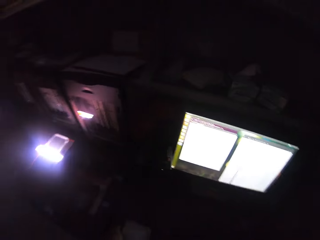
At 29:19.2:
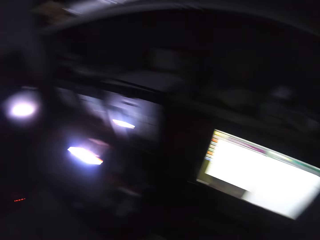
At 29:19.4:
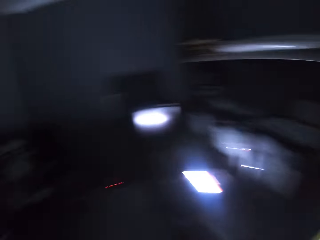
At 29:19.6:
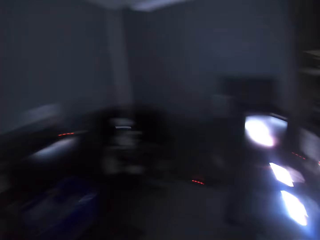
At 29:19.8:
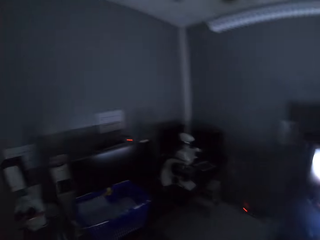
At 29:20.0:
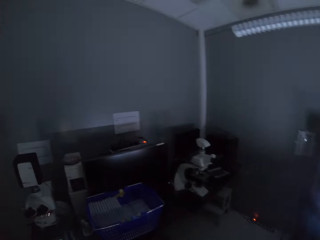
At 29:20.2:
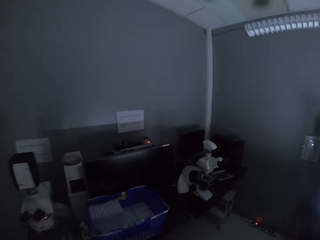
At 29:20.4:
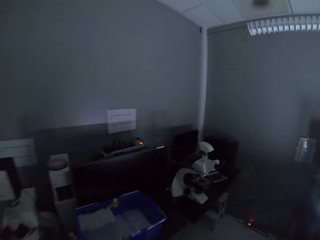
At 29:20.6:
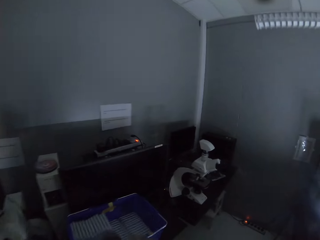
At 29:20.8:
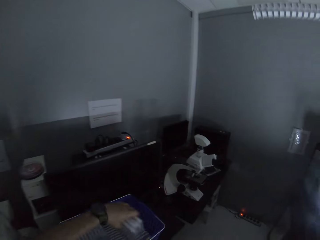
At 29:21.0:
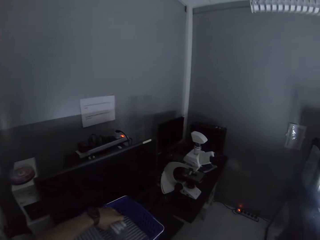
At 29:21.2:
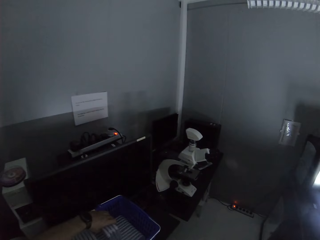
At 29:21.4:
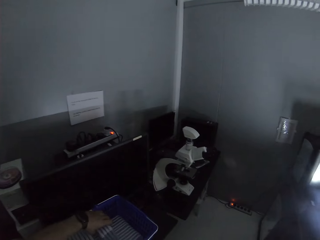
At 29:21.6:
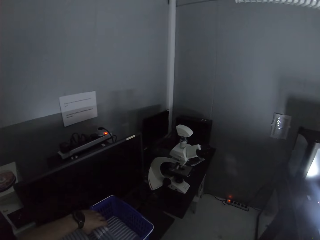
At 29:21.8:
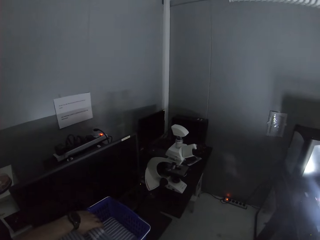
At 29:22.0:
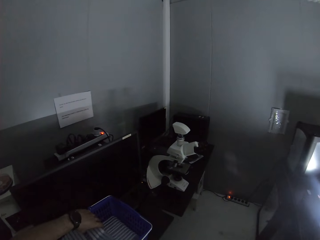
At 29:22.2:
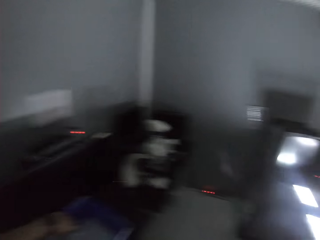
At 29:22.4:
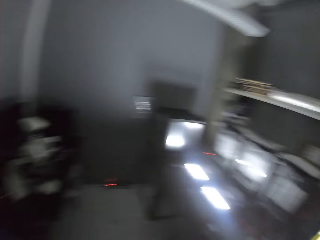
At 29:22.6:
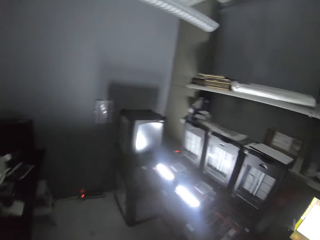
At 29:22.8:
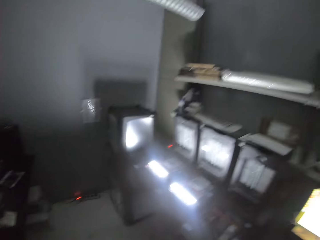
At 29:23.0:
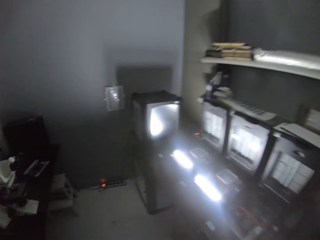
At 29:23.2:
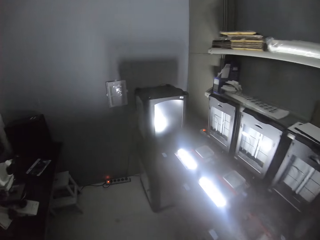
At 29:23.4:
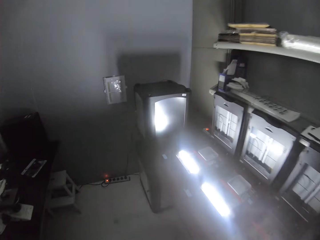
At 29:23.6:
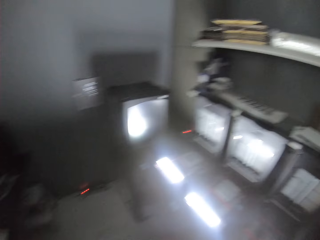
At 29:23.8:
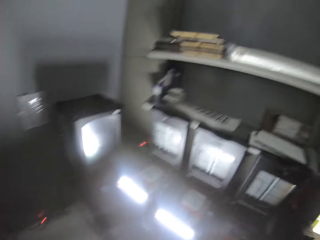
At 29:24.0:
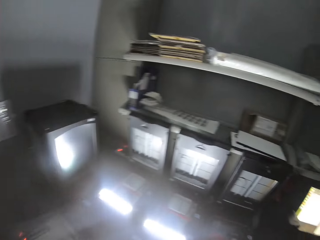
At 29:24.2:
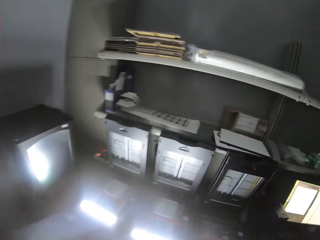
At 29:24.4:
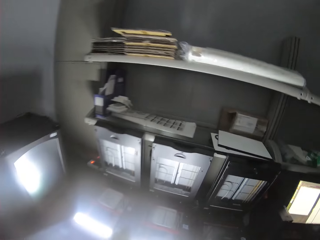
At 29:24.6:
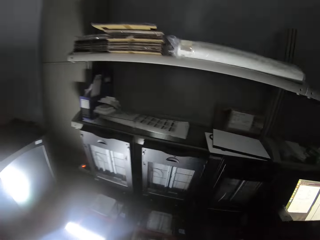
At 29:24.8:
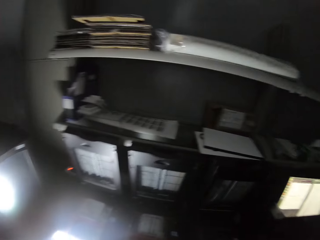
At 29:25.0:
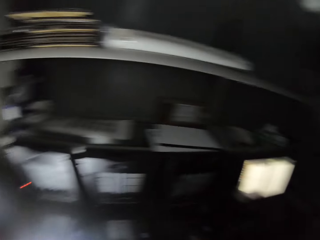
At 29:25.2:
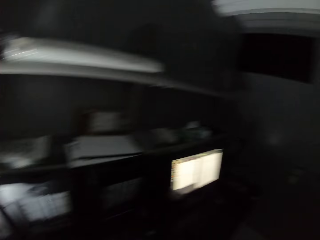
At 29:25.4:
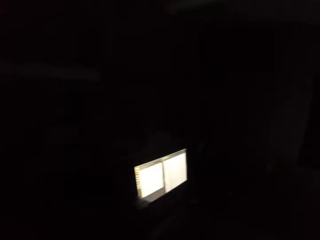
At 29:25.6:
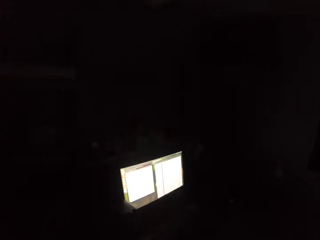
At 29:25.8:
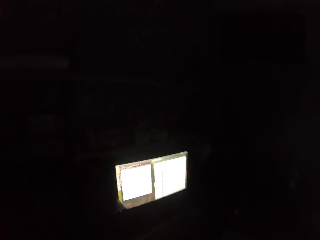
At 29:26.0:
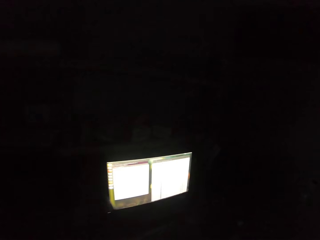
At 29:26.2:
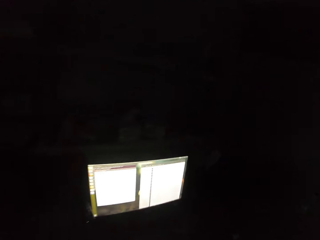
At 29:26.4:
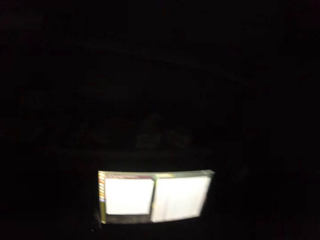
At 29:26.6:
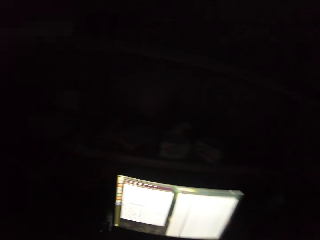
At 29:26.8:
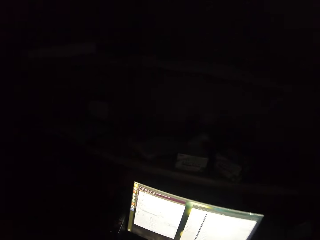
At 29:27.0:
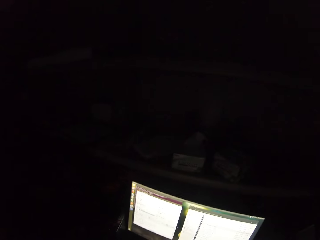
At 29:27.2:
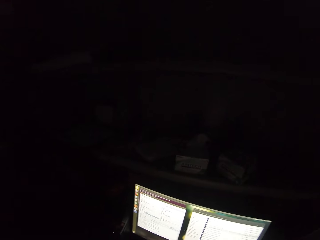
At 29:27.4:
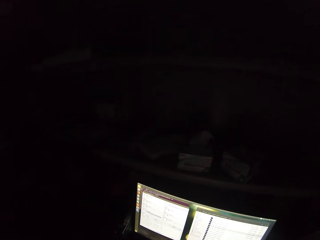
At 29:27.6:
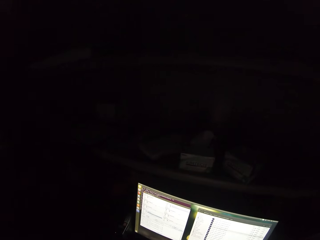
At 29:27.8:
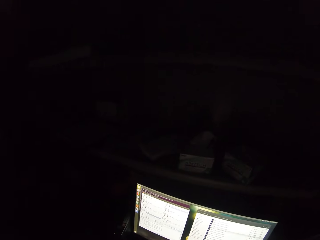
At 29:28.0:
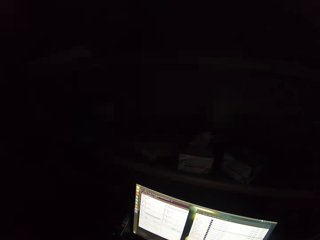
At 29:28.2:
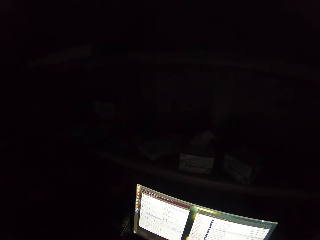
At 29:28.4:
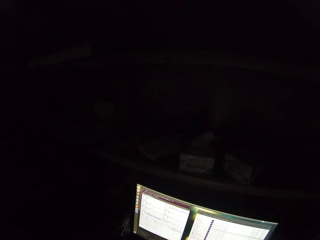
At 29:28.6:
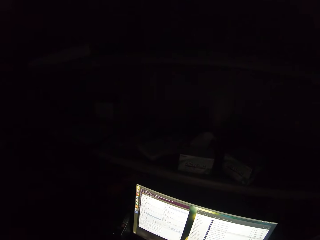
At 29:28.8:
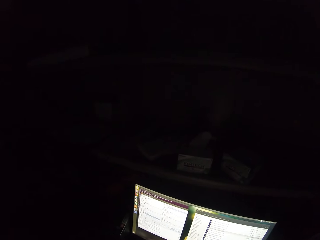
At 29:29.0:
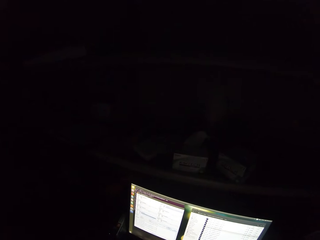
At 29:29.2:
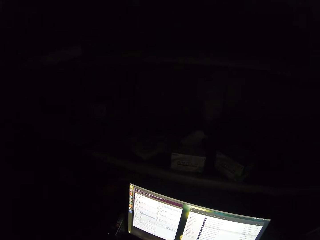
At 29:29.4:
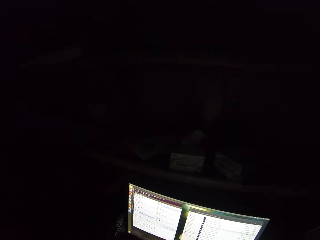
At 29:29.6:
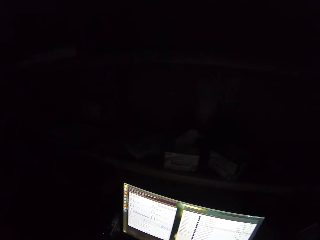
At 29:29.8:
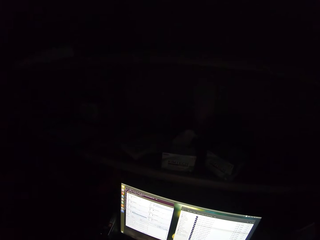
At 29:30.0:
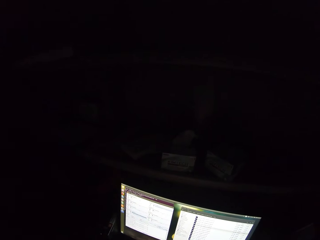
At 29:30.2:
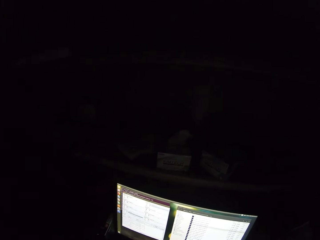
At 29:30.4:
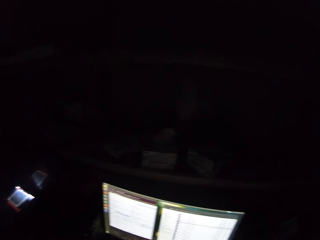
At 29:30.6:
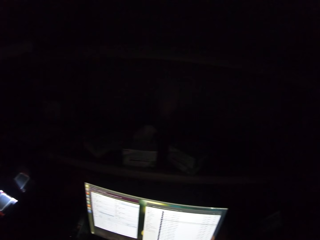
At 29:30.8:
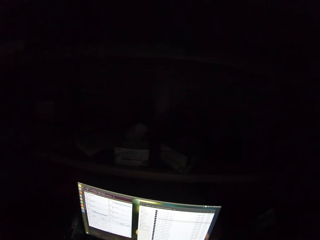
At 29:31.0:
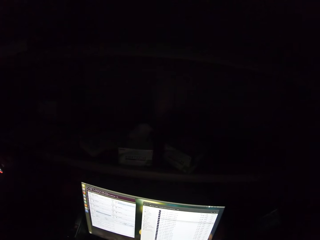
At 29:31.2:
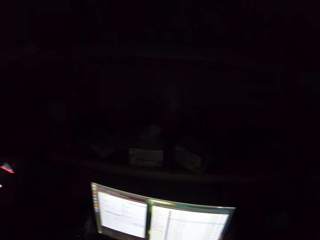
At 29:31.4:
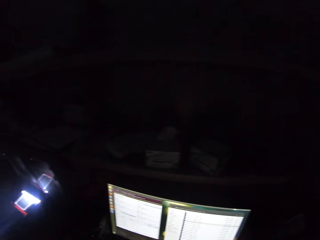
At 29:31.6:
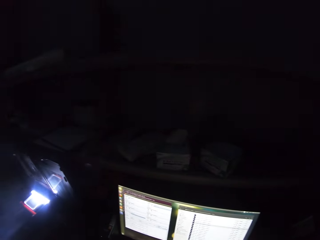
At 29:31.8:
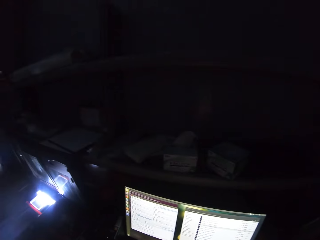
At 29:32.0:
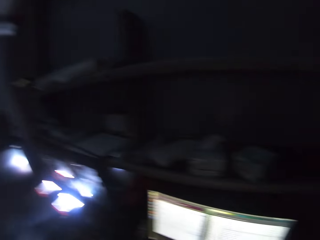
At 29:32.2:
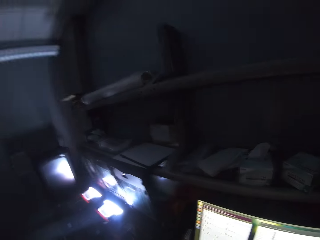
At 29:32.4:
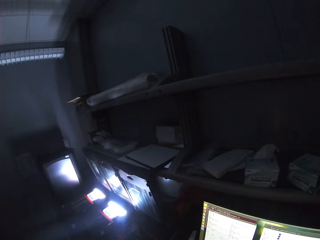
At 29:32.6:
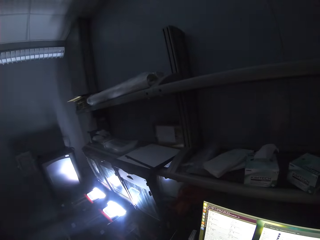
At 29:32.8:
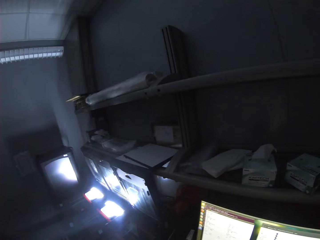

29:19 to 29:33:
The camera wearer walks around the room. They drop something. They put something in a cart. They drop something again. They walk around the room. They look around. They stare at the computer.

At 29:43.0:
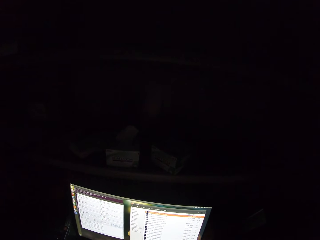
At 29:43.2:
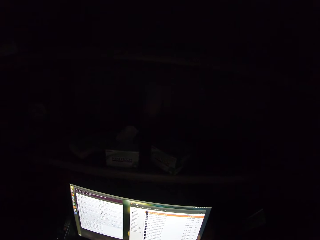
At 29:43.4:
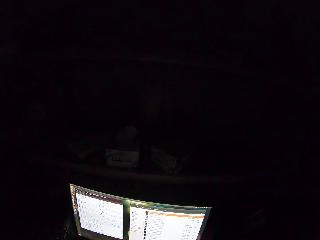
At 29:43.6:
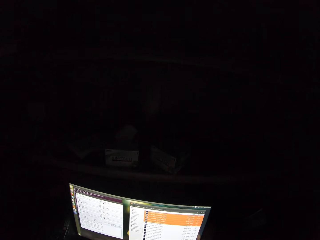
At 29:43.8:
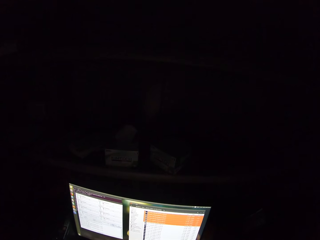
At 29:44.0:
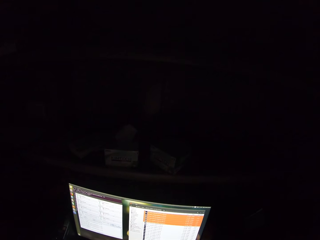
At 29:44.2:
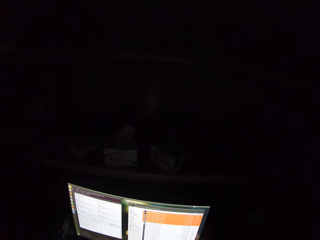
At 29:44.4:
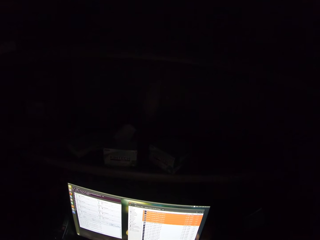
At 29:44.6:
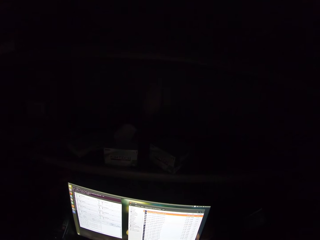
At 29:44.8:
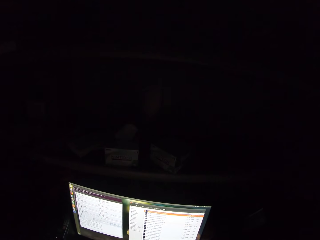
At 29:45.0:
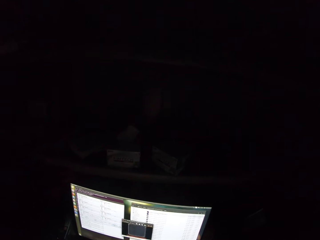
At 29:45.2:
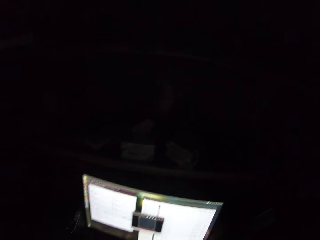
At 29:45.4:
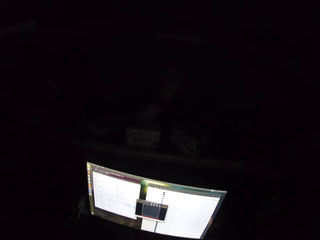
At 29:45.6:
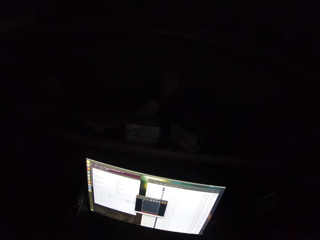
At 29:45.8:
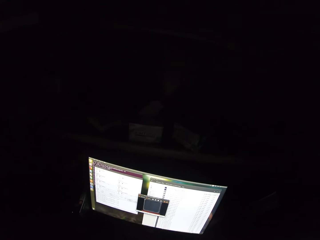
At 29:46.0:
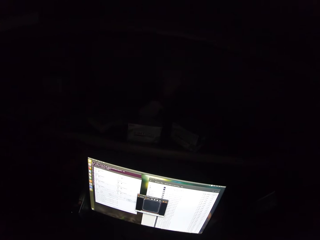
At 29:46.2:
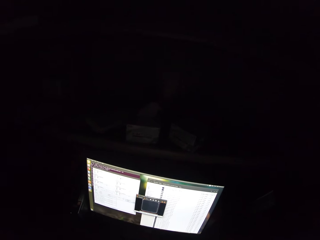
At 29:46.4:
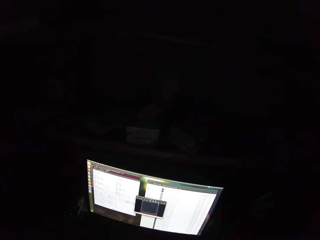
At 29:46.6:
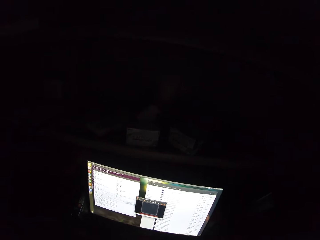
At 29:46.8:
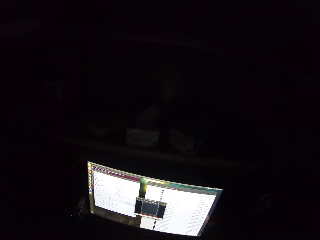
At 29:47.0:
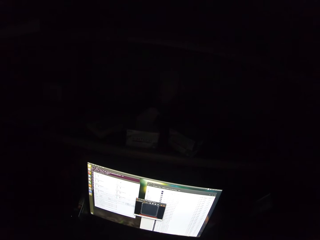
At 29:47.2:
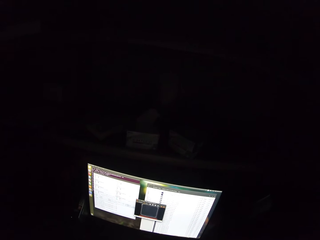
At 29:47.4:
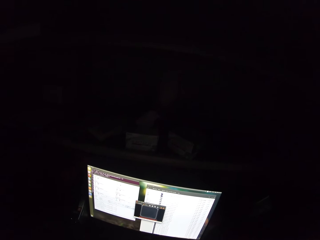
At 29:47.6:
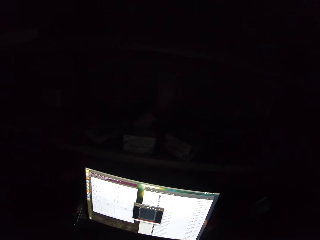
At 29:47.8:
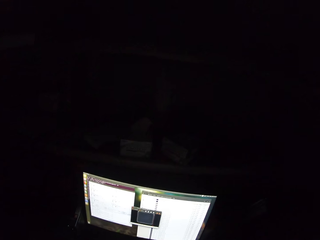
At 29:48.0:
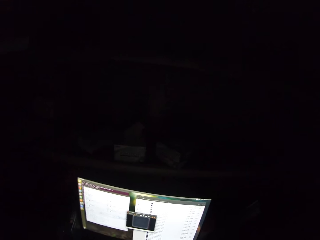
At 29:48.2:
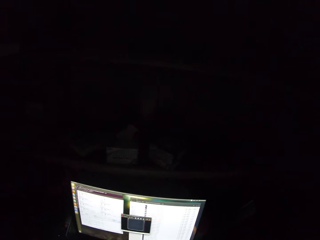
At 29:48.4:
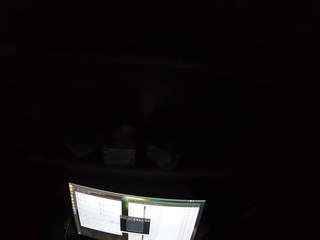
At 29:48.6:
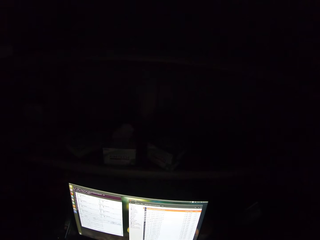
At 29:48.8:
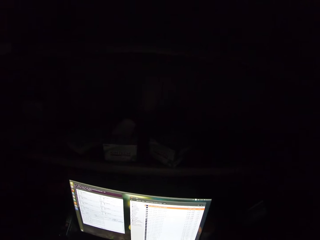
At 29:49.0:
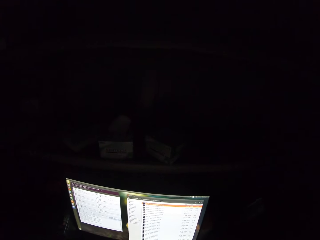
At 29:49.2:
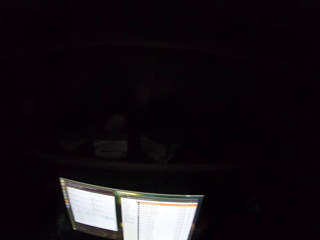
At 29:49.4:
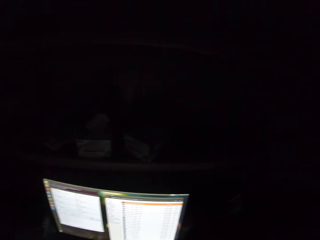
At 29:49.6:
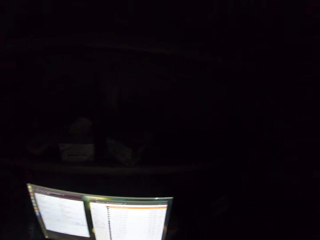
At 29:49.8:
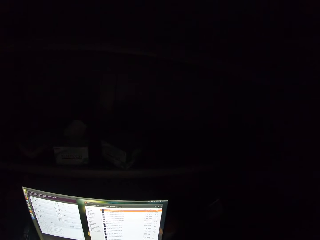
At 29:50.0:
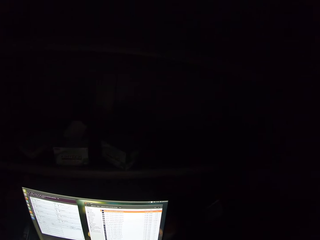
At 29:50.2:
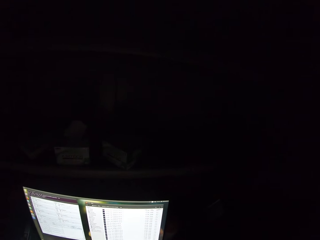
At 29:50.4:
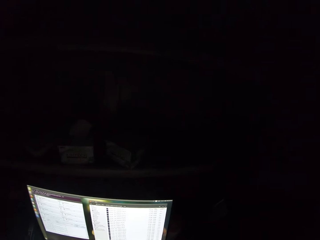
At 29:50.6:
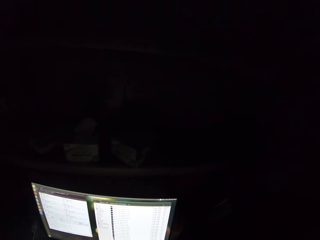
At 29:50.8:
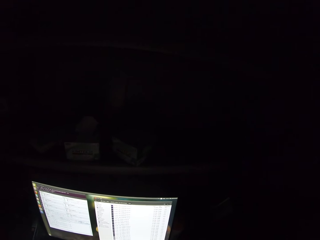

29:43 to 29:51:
The camera wearer operates a computer.
